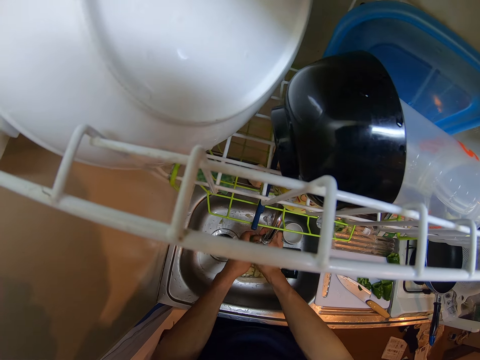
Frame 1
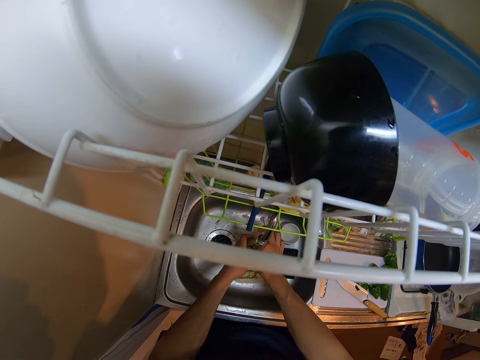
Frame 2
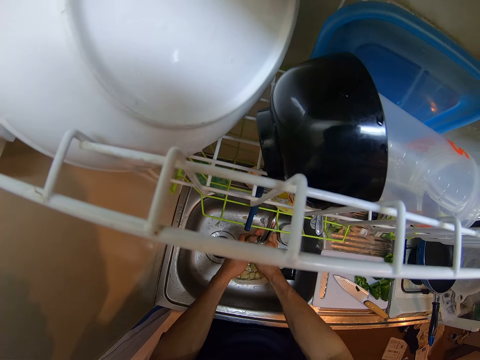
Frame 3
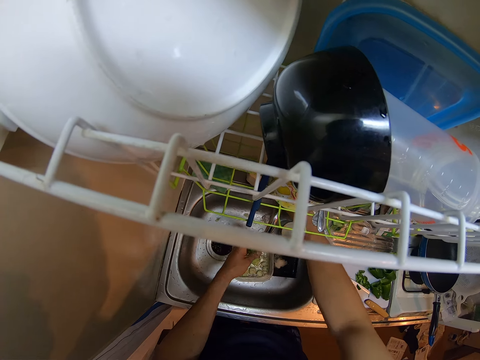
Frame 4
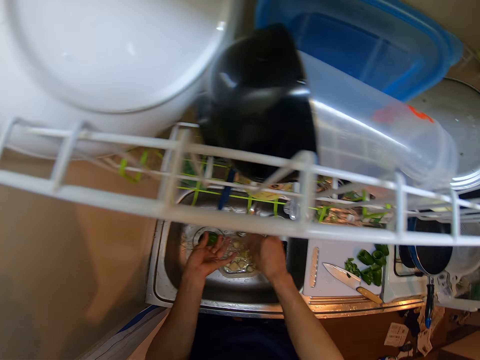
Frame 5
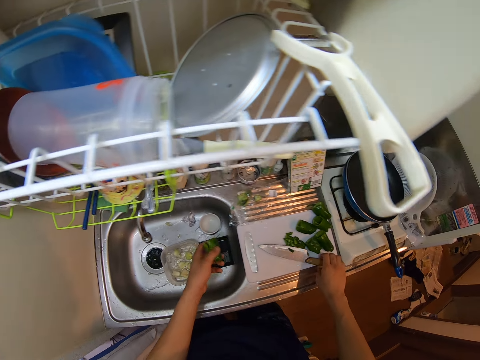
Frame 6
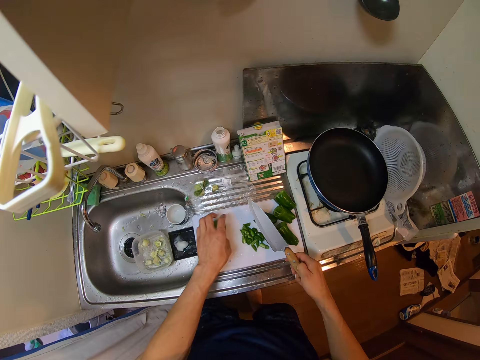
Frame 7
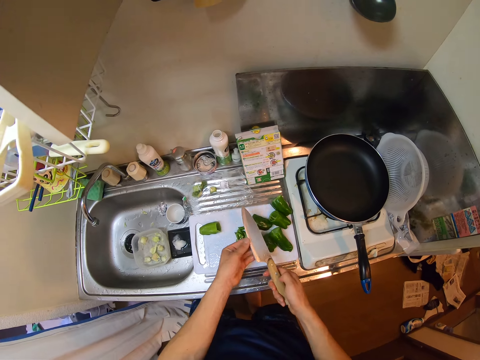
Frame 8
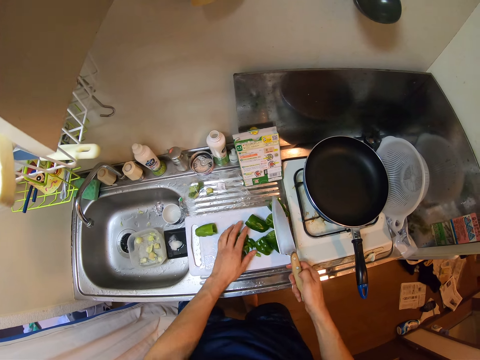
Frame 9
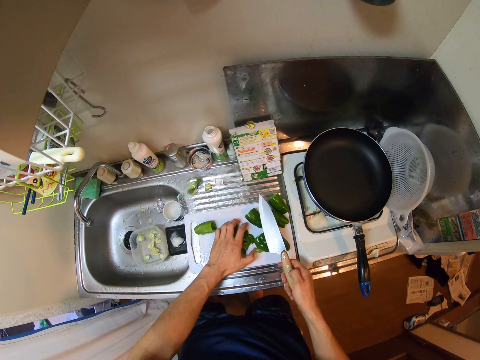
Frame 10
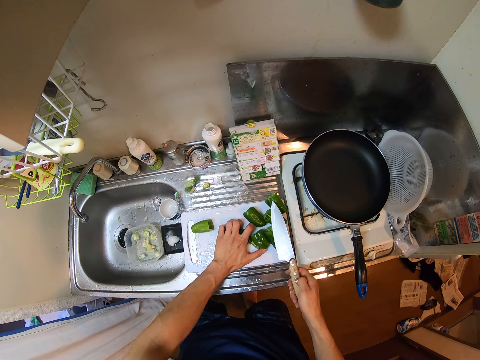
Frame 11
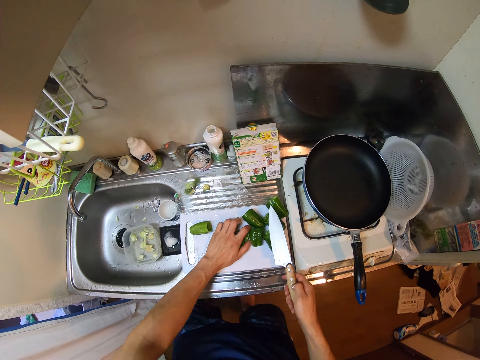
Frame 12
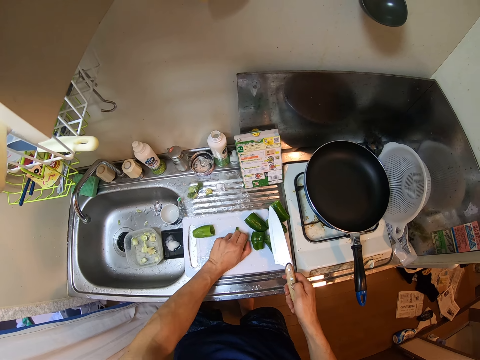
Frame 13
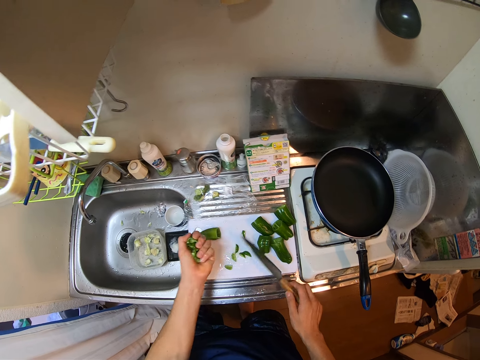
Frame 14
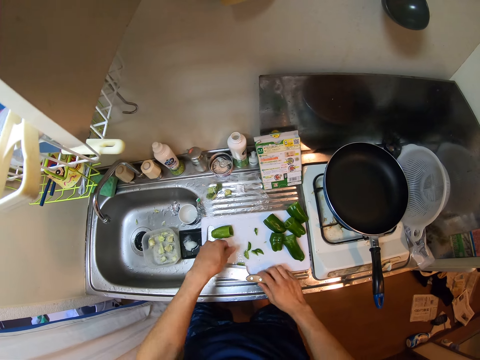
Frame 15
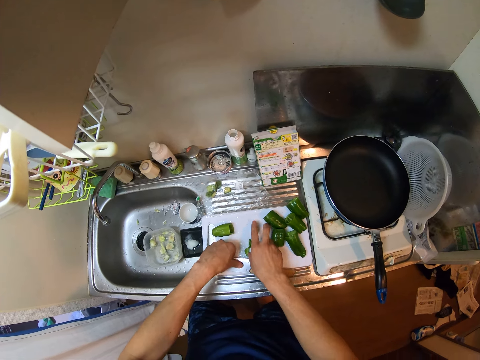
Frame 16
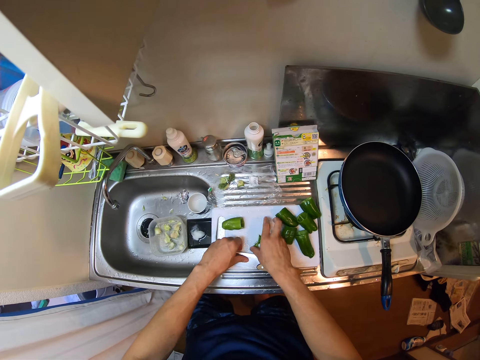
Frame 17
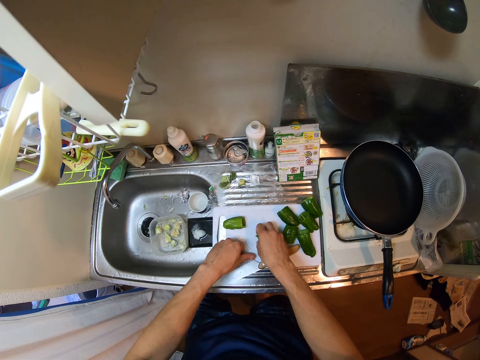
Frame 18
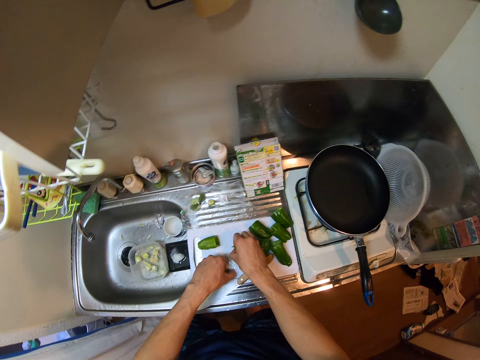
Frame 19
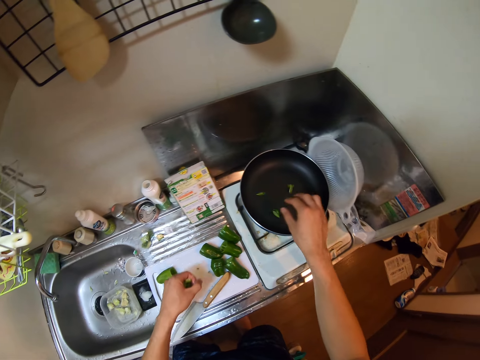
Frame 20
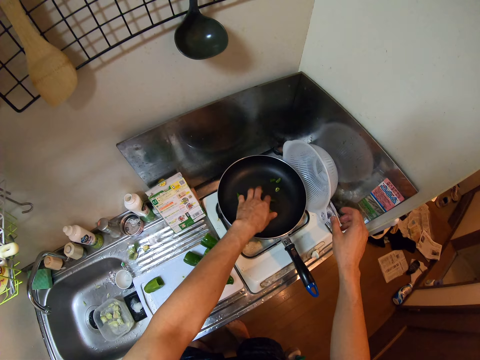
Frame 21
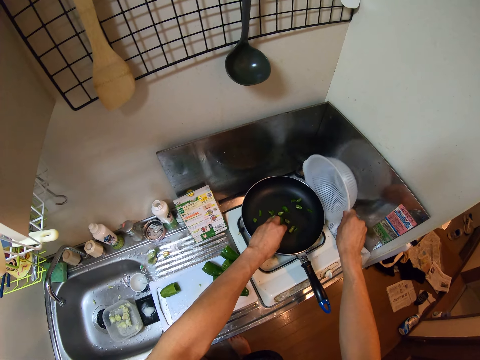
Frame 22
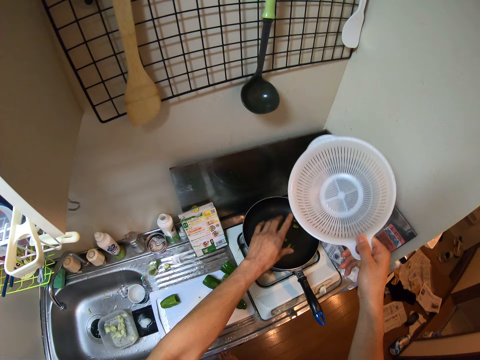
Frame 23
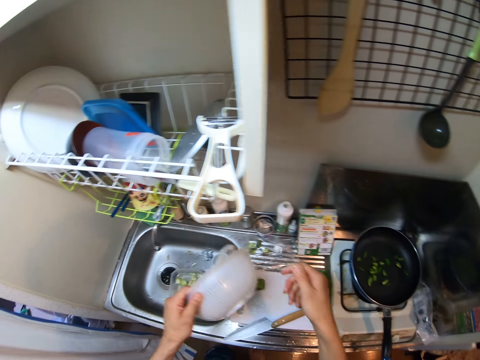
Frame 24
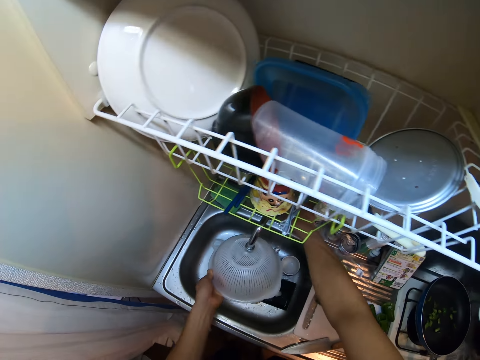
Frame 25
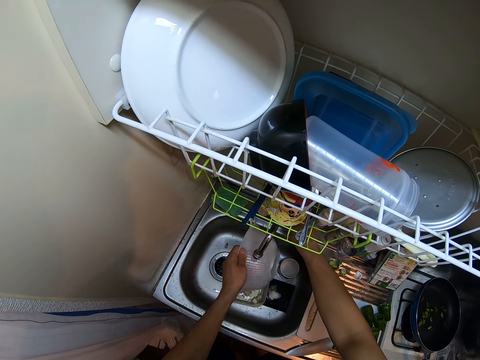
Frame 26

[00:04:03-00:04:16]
The camera wearer closes the tap. They pick up the knife from the cutting board. They pick the cut pieces of bell pepper or green pepper. They pack the green pepper on the cutting board. They drop the knife on the cutting board. They pick the cut pieces of bell pepper. They pour the green pepper in hand into the fry pan on the electric cooker. They drop the bell pepper. They pick up the sieve basket beside the fry pan. They open the tap. They rinse the sieve with the tap water.

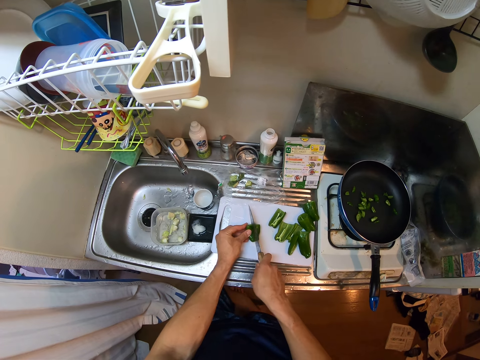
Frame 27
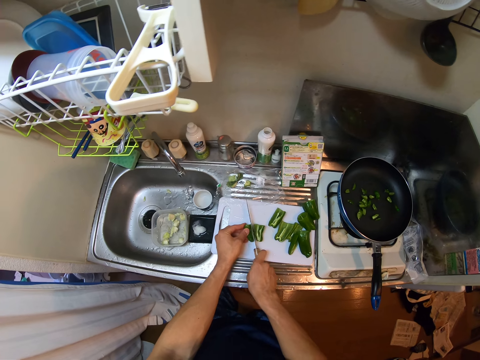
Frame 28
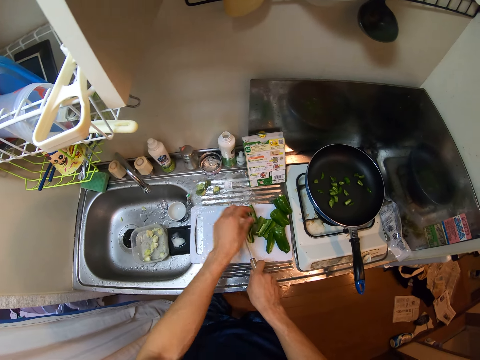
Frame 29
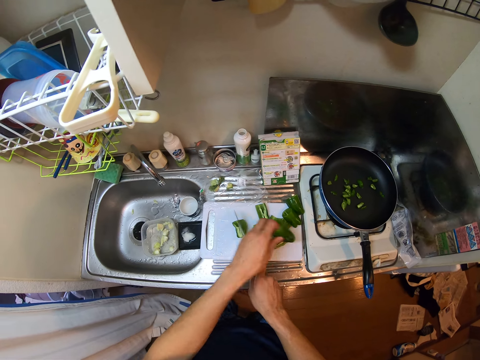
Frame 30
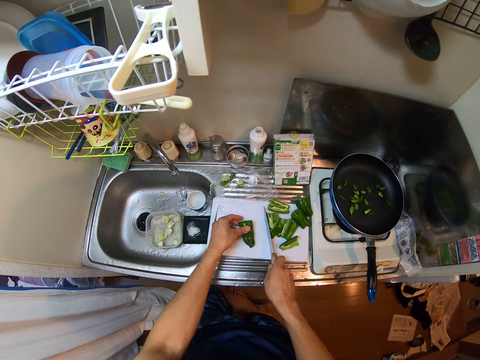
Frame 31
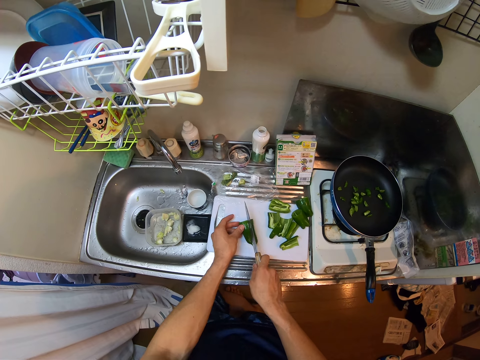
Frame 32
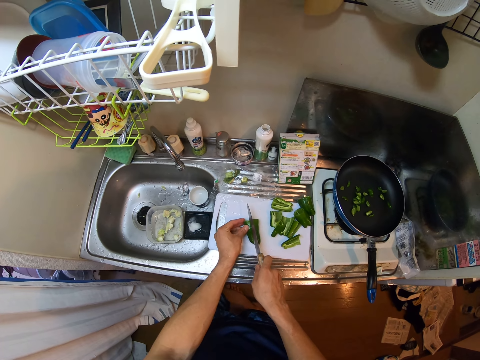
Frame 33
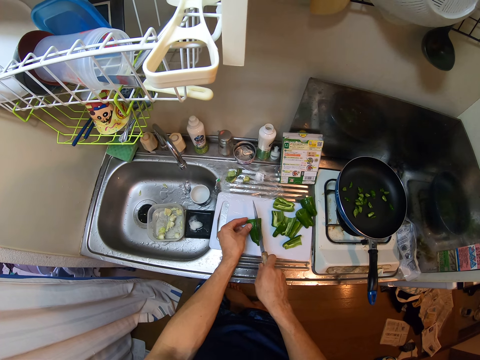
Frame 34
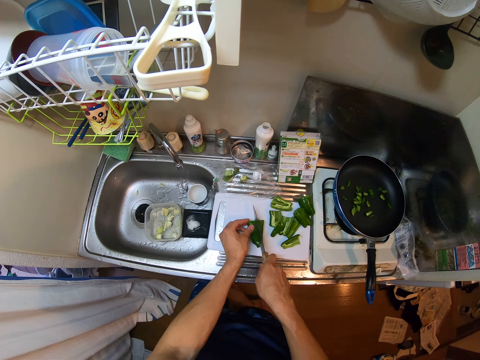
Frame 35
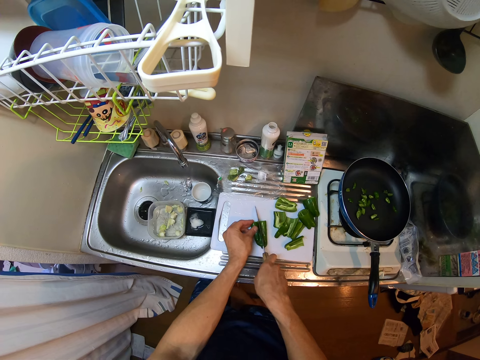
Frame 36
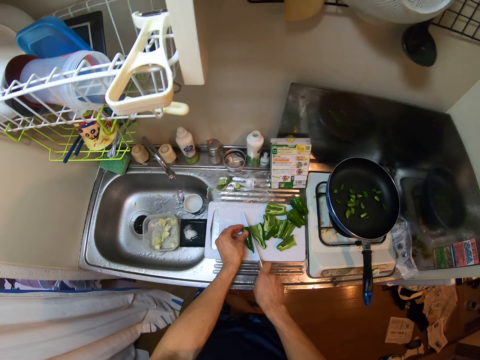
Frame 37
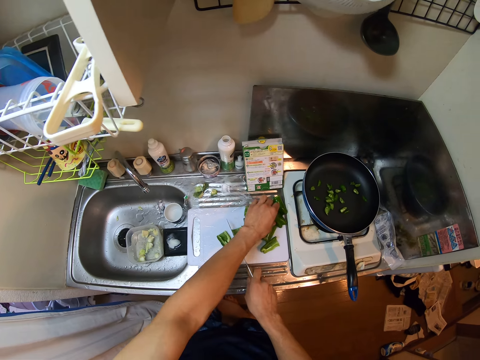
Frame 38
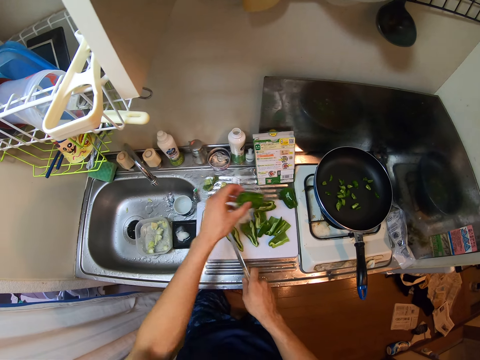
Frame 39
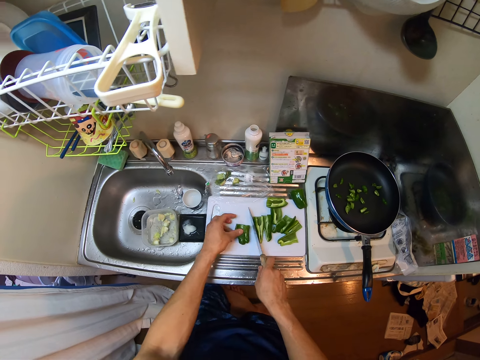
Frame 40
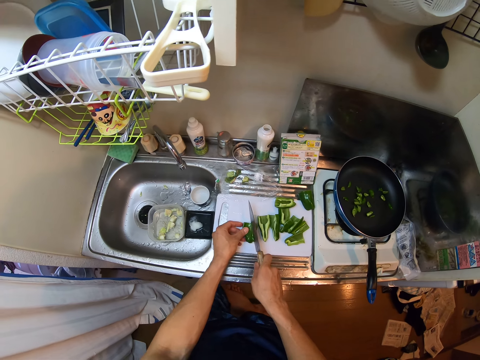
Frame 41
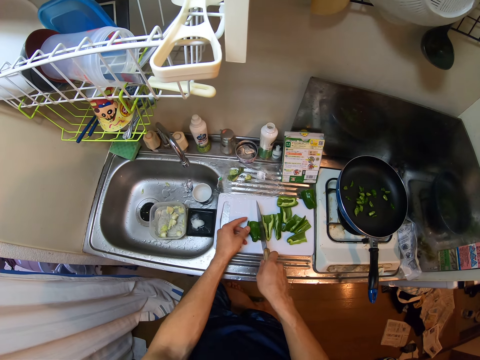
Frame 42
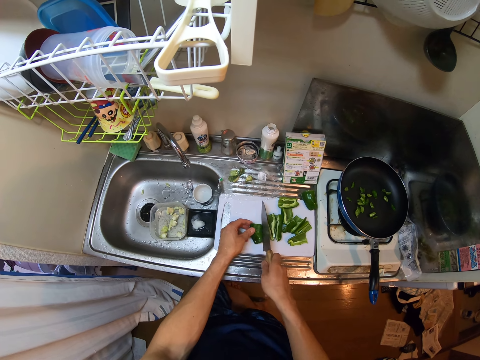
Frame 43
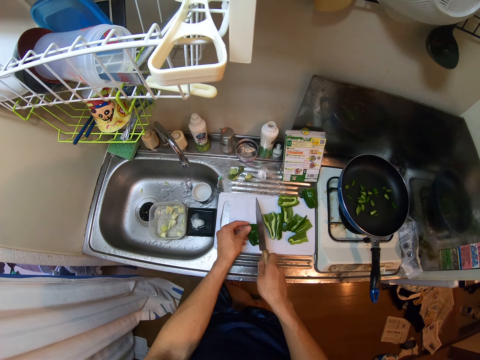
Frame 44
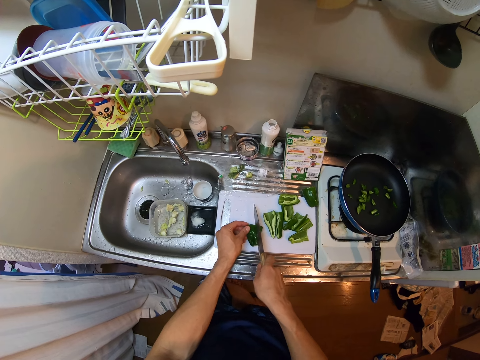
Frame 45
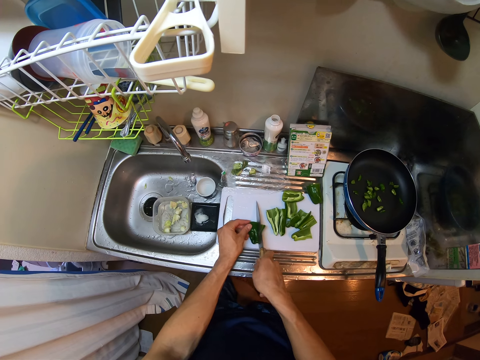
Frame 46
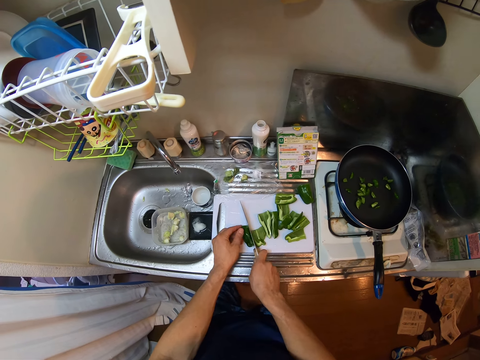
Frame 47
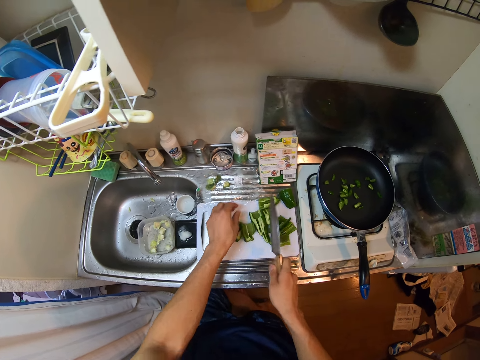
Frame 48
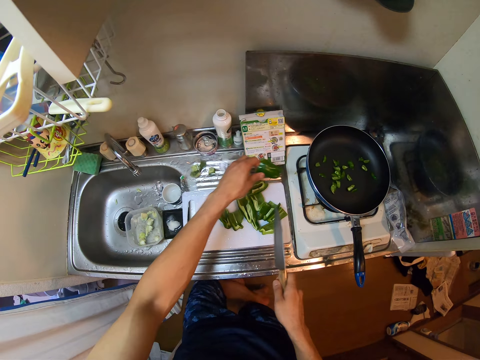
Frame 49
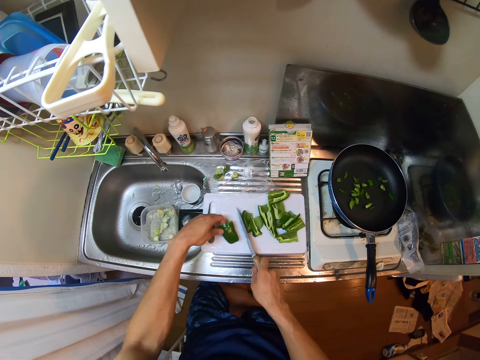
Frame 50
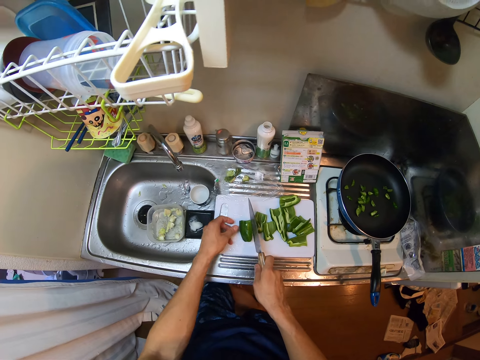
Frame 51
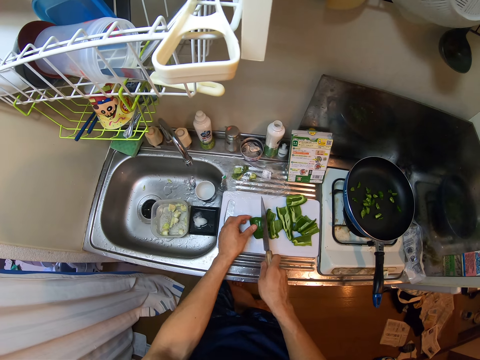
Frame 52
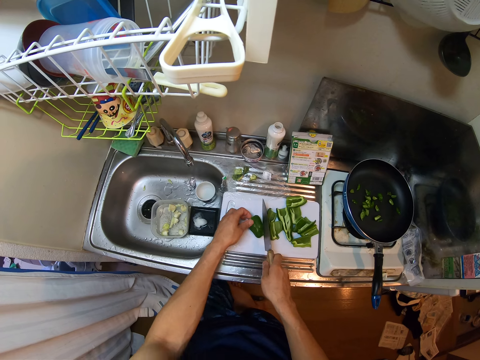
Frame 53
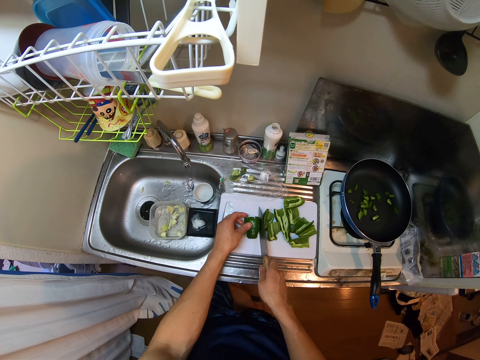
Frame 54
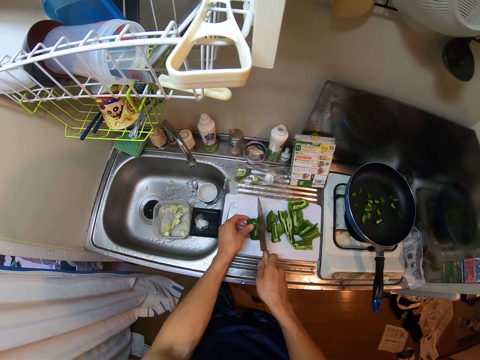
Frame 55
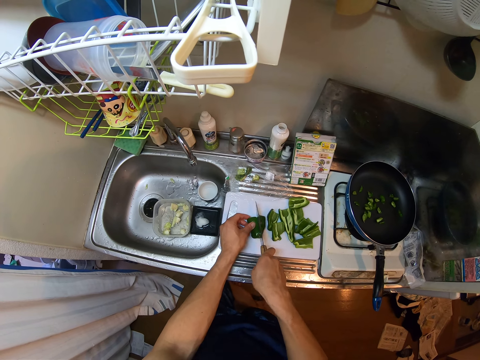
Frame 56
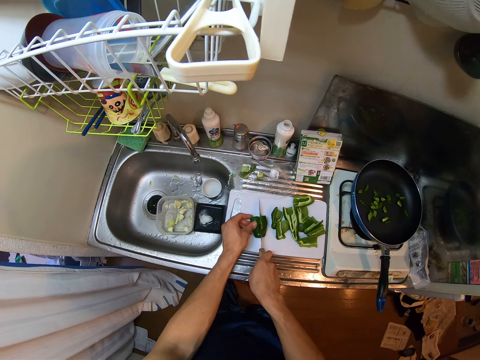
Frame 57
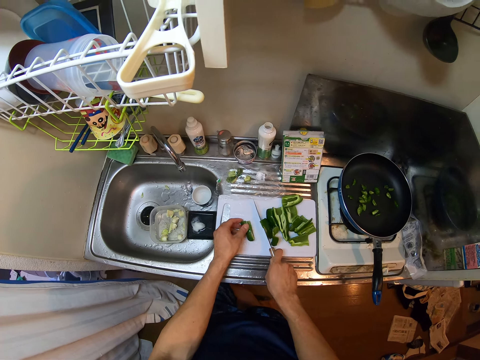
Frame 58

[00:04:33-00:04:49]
The camera wearer cuts the bell pepper or green pepper. They pick up another green pepper from the cutting board. They drop the green pepper on the cutting board. They cut the green pepper on the cutting board with the knife. They pick up another green pepper from the cutting board. They drop the green pepper on the cutting board. They cut the green pepper on the cutting board with the knife. They pick up another green pepper from the cutting board. They drop the green pepper on the cutting board. They cut the green pepper on the cutting board with the knife.
